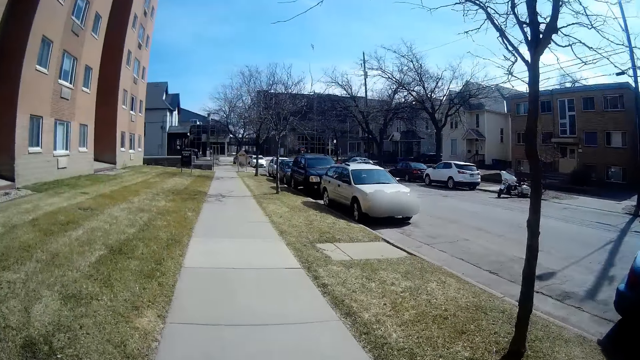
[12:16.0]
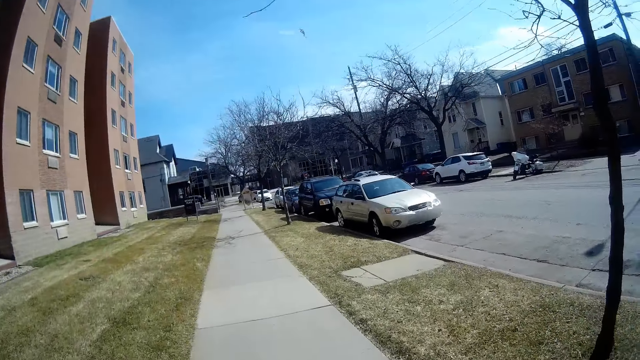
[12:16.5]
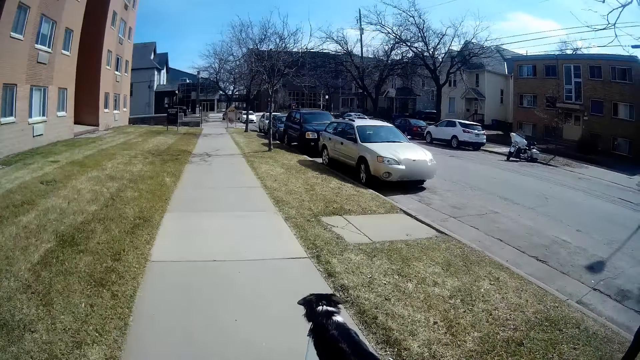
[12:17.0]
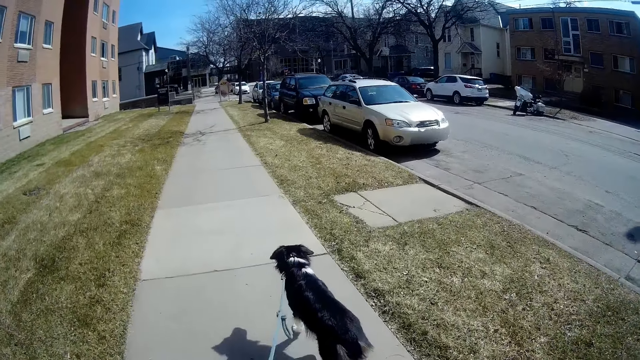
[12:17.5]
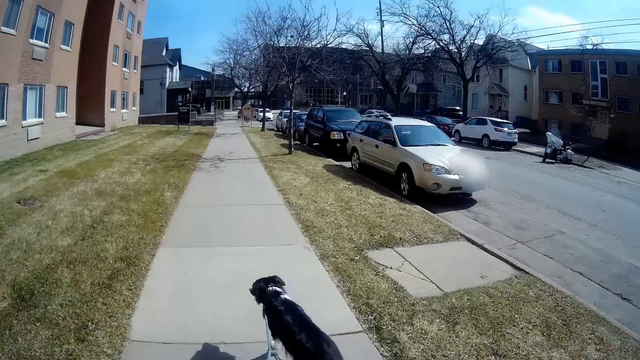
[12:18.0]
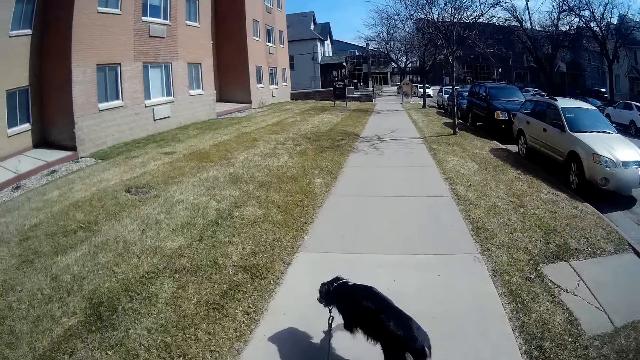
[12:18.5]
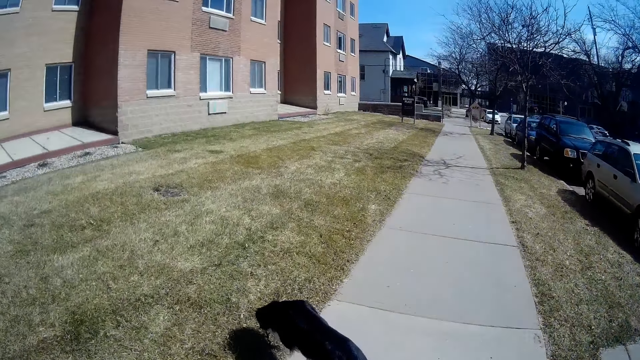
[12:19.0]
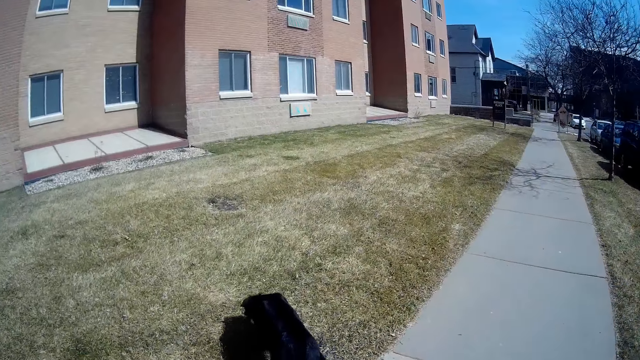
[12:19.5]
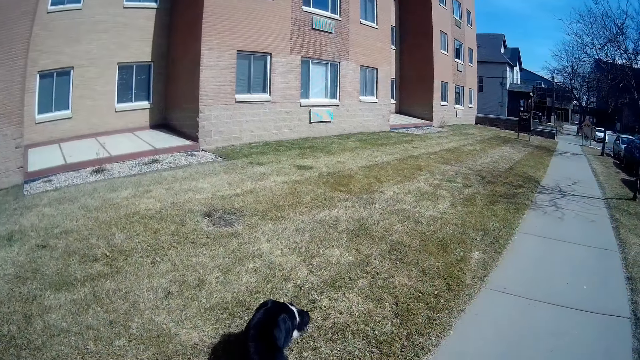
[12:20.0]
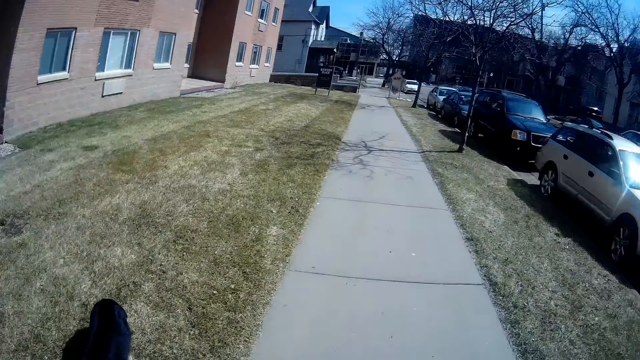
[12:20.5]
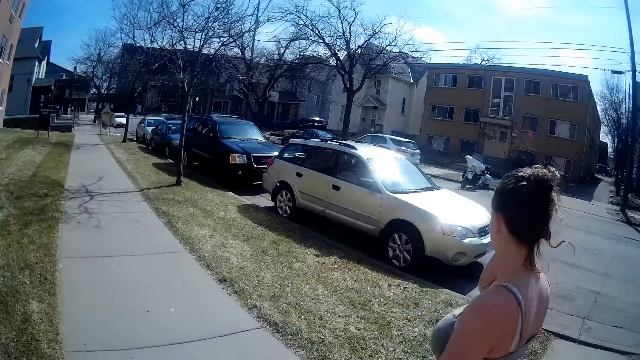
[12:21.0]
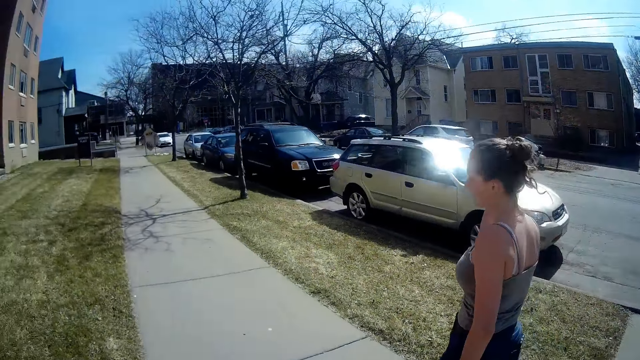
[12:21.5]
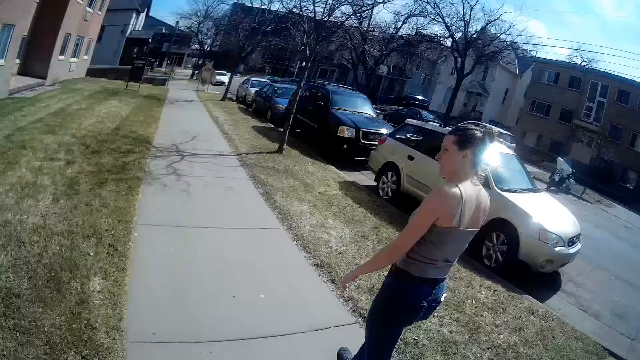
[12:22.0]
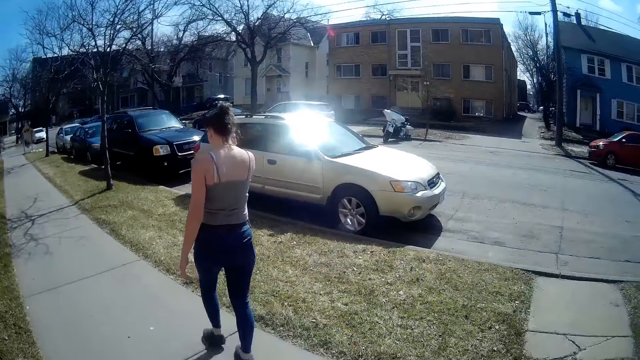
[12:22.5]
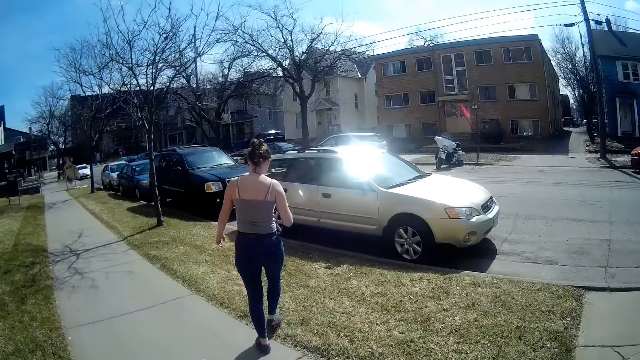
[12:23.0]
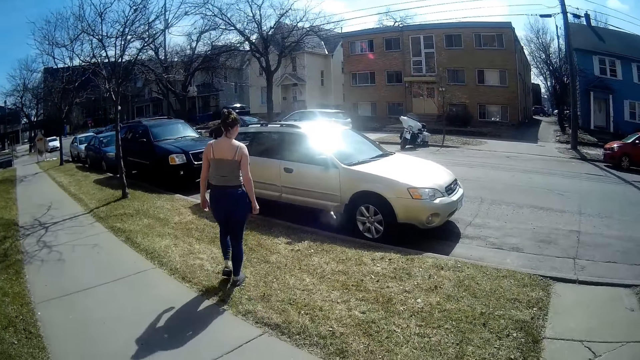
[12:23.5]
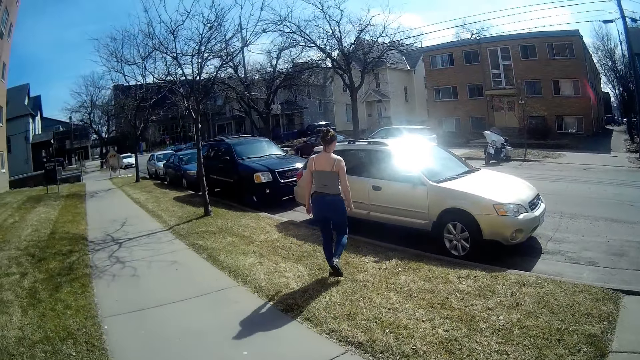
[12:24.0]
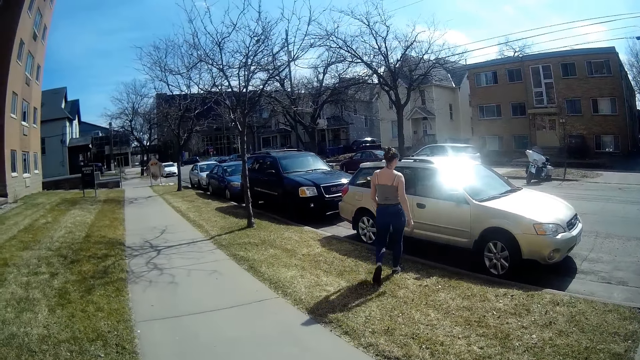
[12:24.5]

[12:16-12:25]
A lady moves a hand. The lady walks towards the car. The camera wearer stops. The lady lowers a hand. The camera wearer looks around.

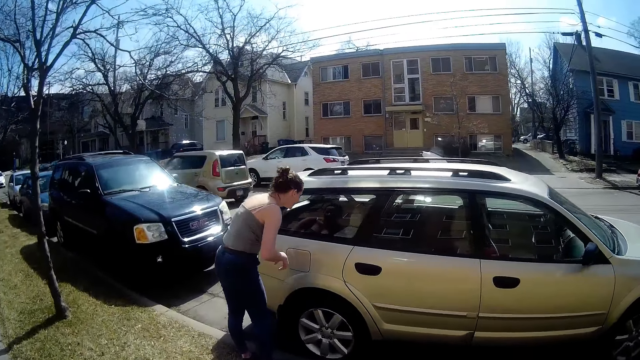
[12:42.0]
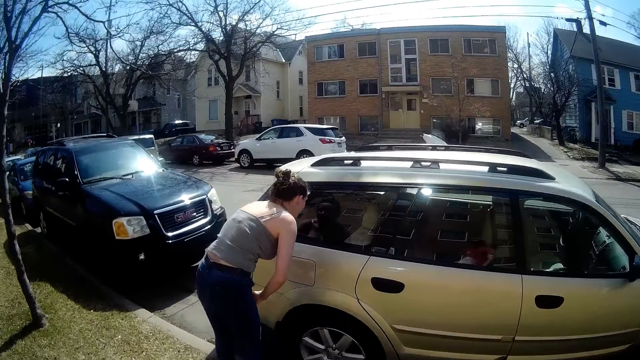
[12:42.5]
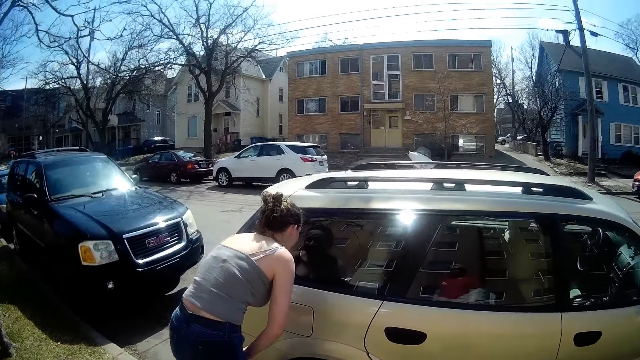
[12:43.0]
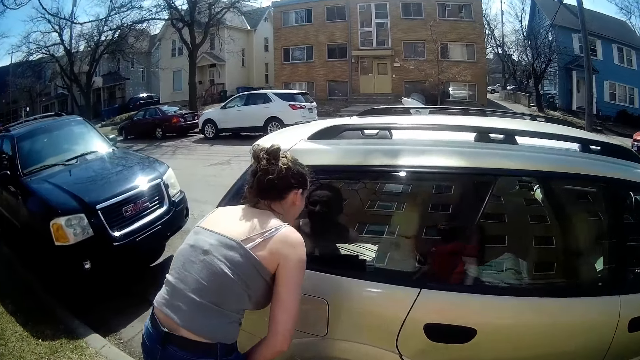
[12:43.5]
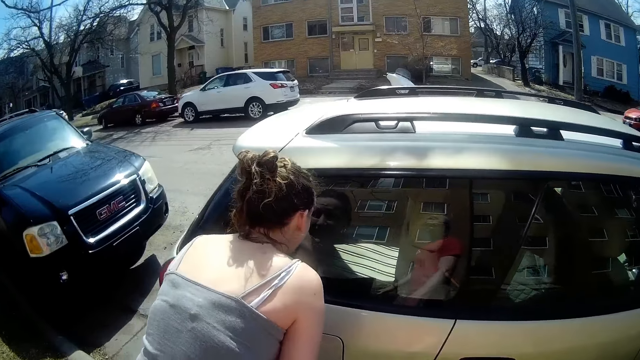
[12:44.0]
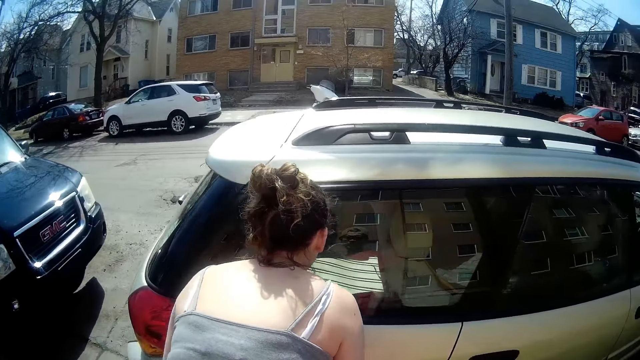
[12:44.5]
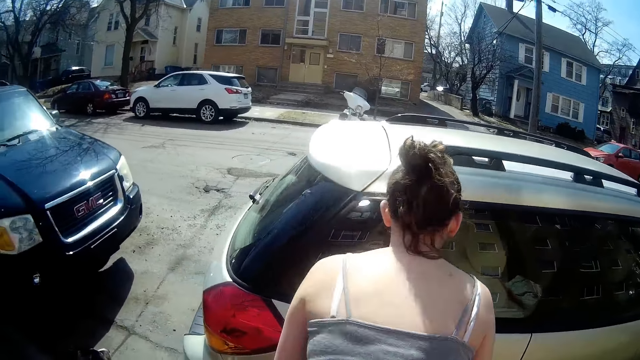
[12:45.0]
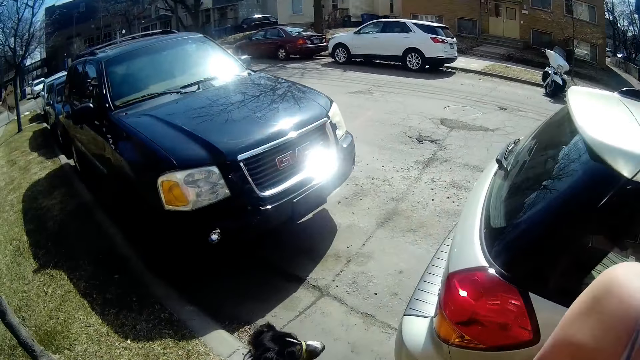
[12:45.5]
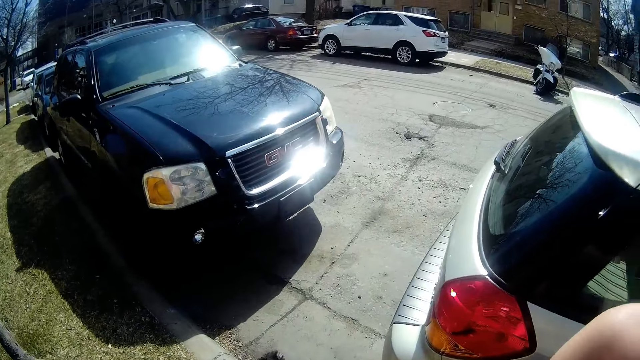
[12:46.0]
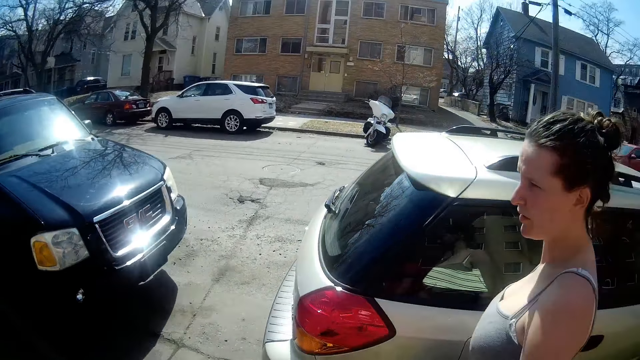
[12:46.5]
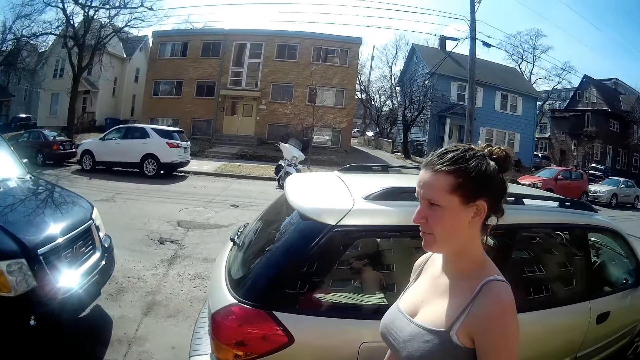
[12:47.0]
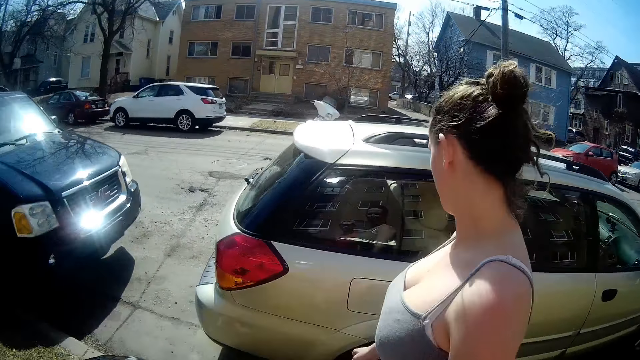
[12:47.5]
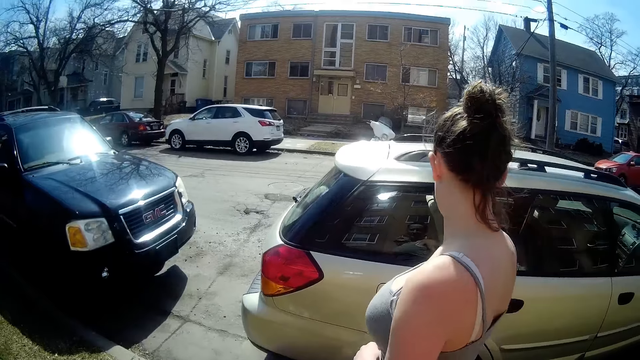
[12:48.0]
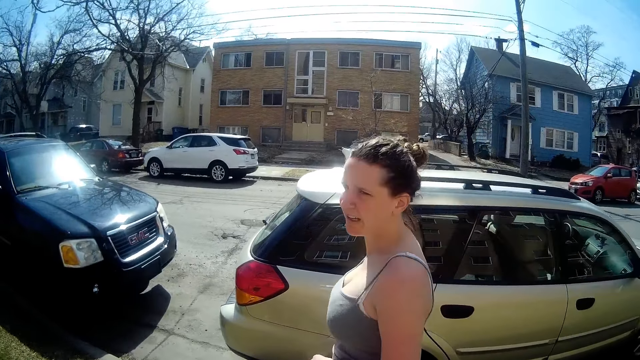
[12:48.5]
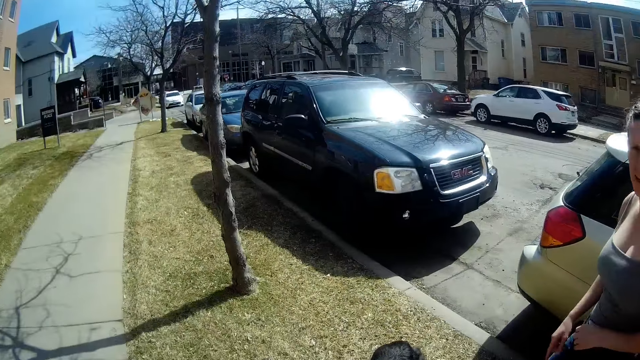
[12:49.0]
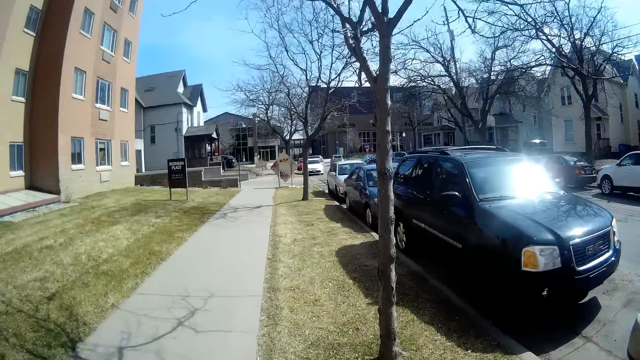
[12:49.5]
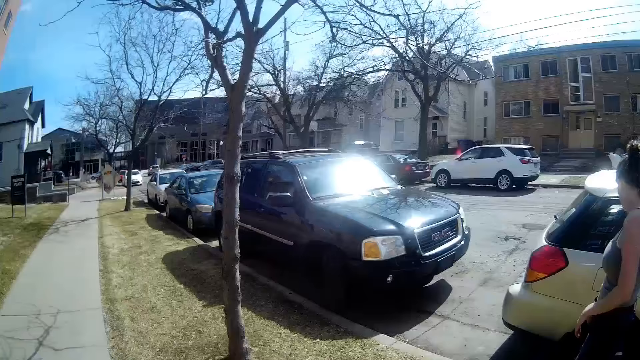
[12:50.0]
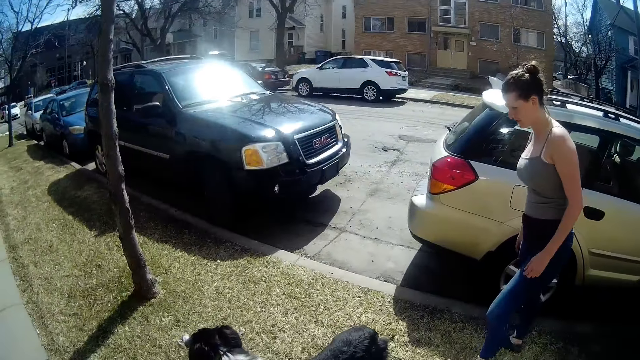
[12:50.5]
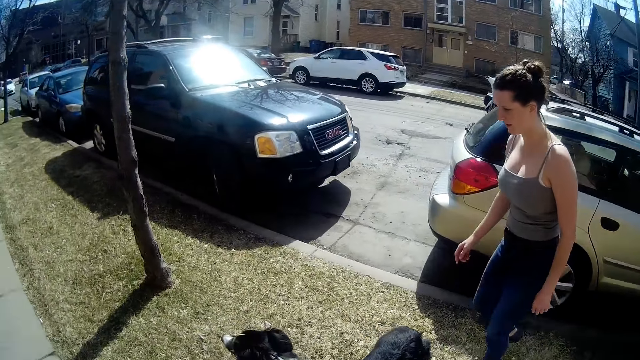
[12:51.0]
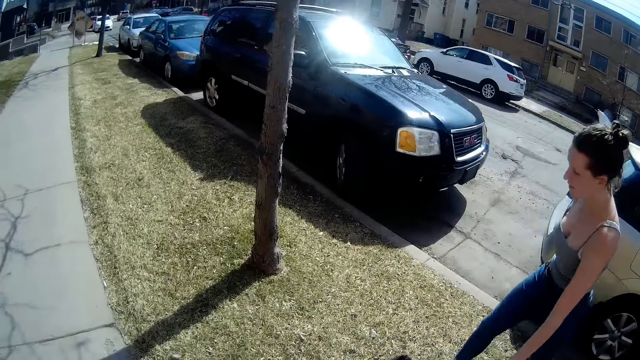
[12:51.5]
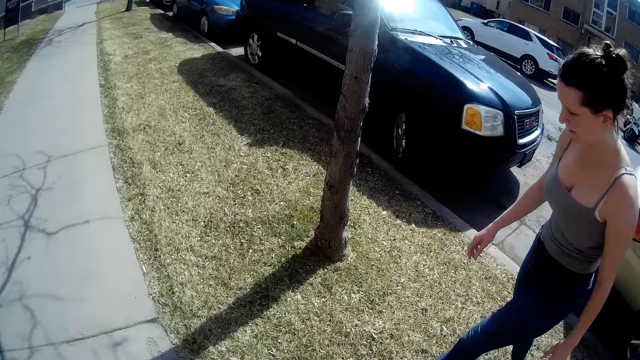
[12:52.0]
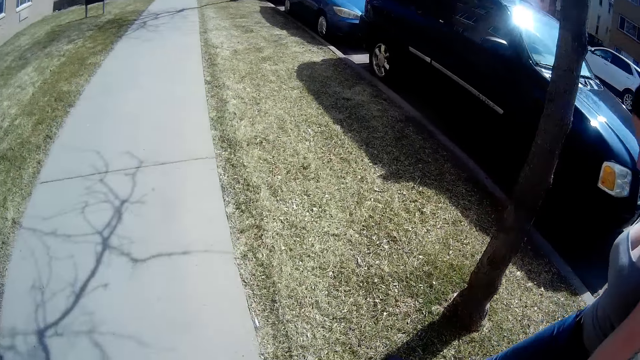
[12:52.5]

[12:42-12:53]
The lady bends beside the car. The camera wearer walks towards the car. The lady turns the head, looks at the car, and moves her hand away from the car. She walks and touches the dog. The camera wearer walks the dog.
